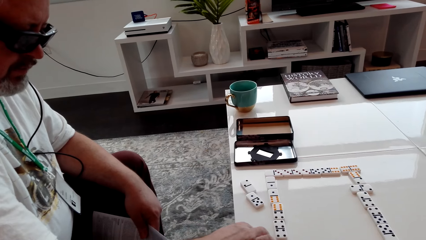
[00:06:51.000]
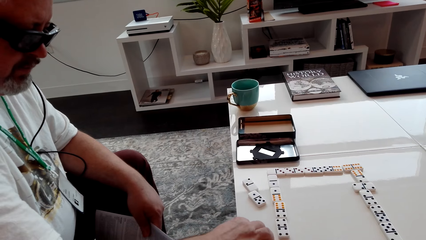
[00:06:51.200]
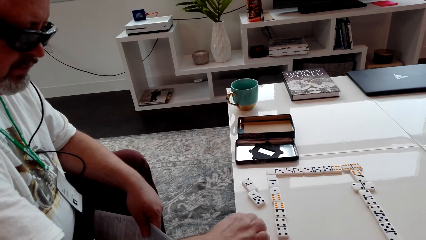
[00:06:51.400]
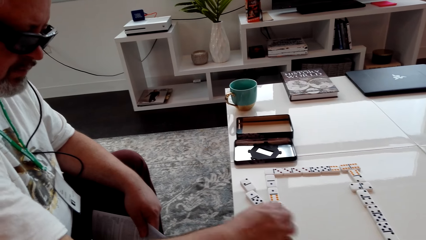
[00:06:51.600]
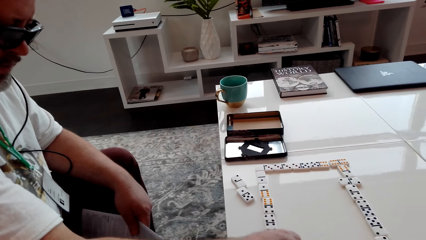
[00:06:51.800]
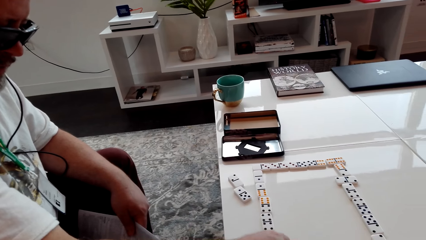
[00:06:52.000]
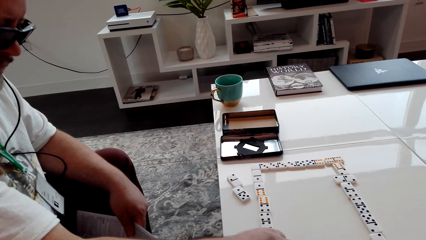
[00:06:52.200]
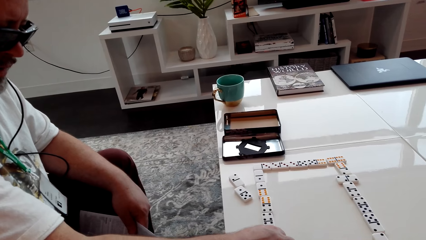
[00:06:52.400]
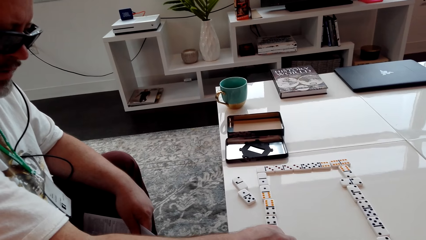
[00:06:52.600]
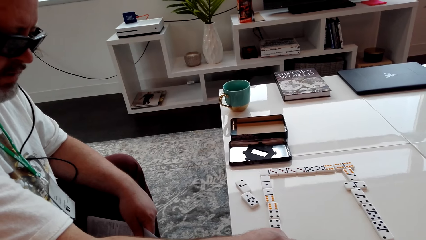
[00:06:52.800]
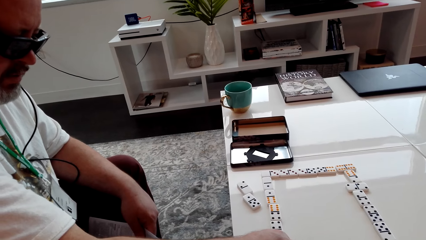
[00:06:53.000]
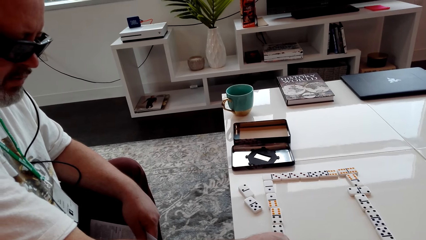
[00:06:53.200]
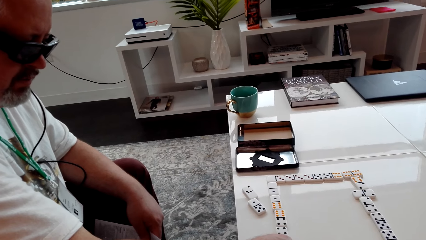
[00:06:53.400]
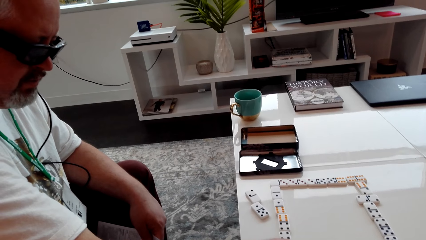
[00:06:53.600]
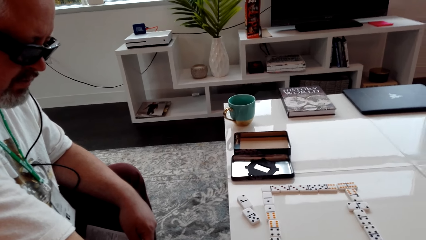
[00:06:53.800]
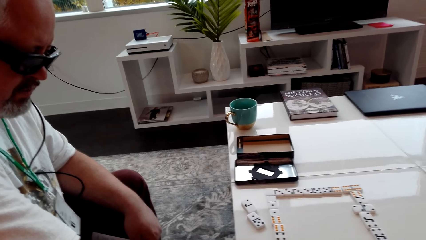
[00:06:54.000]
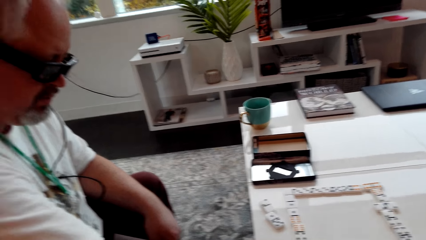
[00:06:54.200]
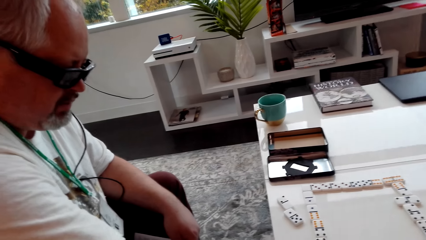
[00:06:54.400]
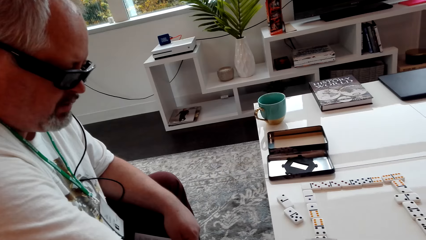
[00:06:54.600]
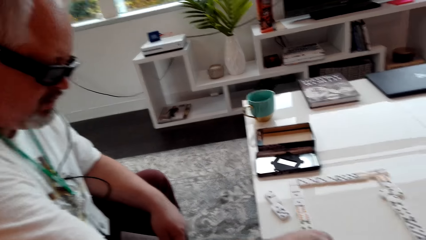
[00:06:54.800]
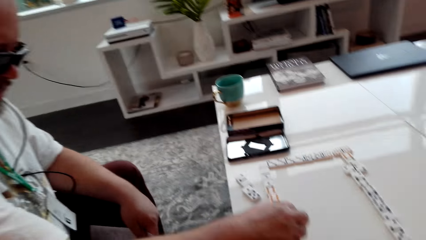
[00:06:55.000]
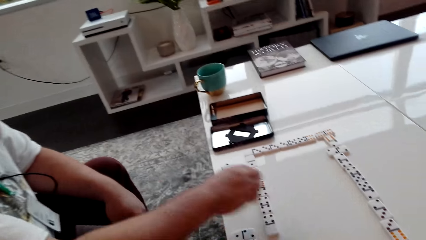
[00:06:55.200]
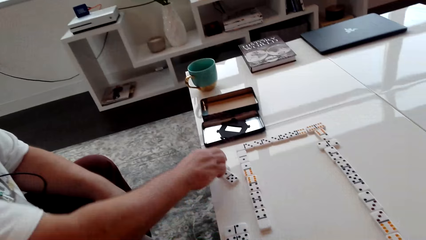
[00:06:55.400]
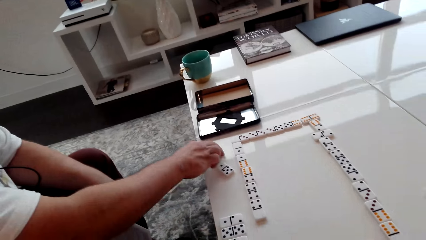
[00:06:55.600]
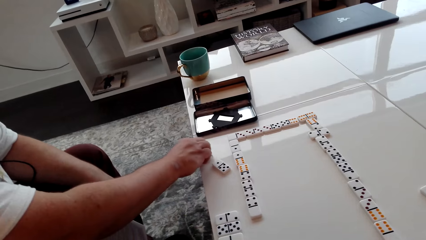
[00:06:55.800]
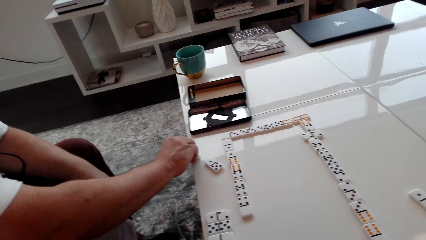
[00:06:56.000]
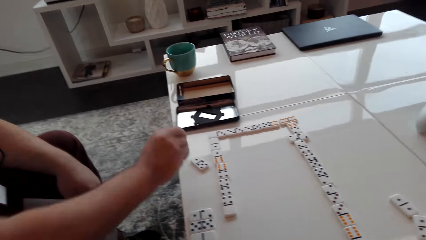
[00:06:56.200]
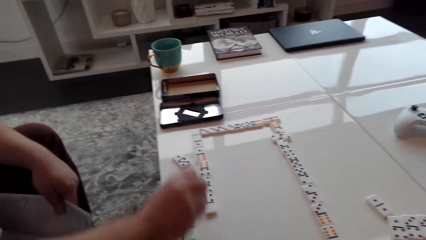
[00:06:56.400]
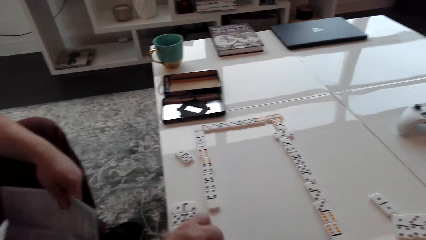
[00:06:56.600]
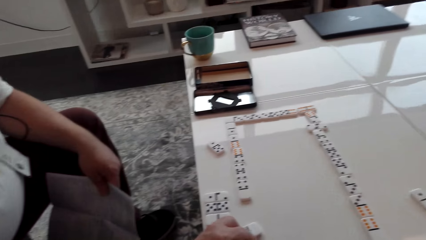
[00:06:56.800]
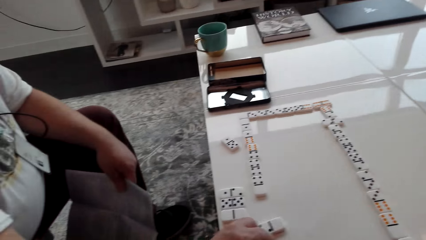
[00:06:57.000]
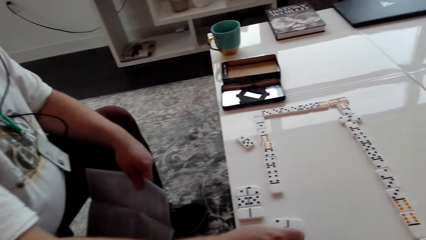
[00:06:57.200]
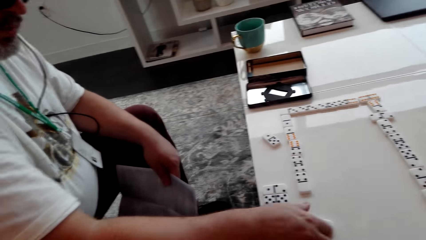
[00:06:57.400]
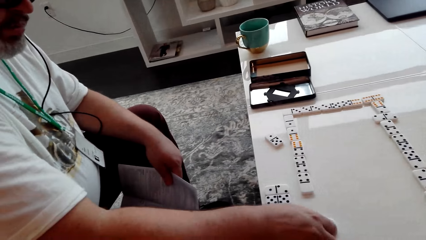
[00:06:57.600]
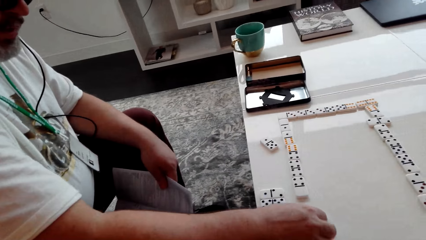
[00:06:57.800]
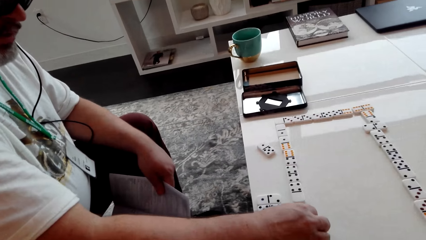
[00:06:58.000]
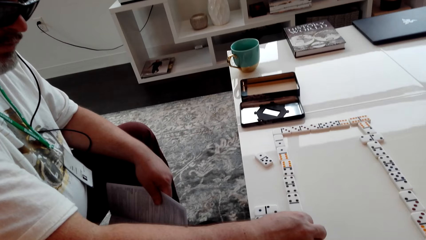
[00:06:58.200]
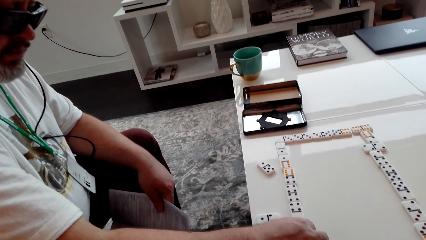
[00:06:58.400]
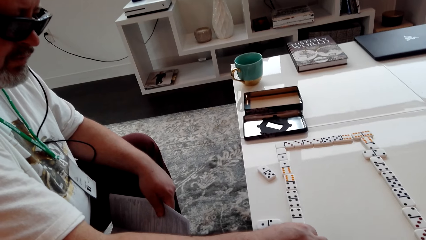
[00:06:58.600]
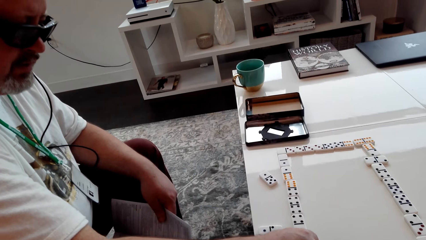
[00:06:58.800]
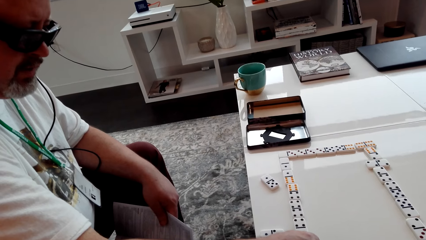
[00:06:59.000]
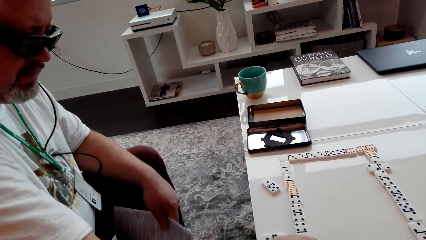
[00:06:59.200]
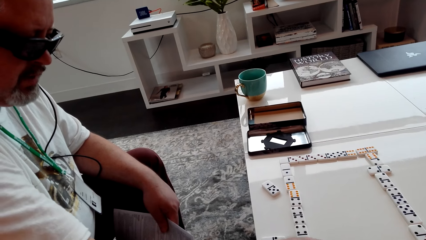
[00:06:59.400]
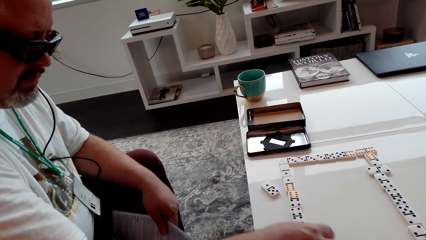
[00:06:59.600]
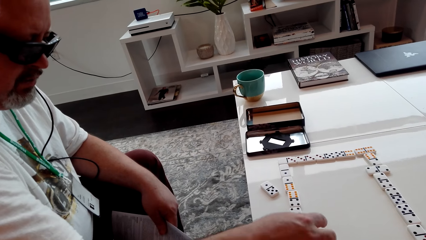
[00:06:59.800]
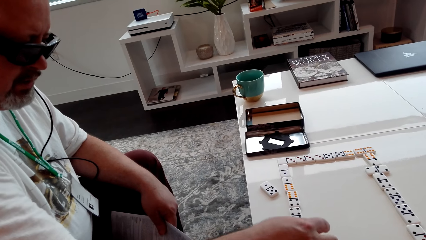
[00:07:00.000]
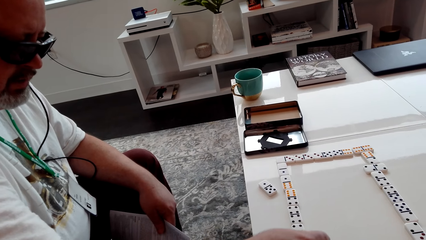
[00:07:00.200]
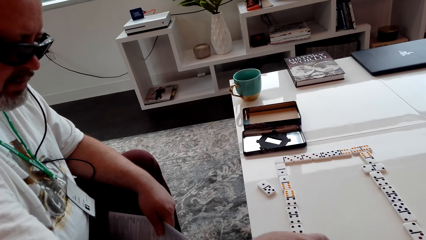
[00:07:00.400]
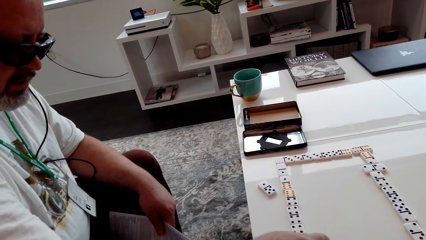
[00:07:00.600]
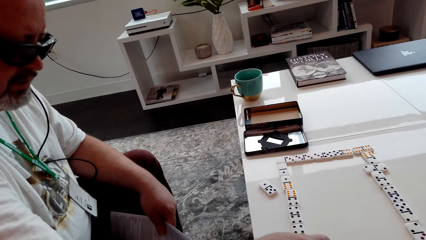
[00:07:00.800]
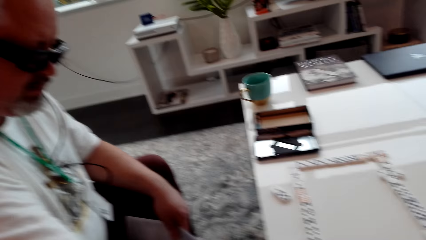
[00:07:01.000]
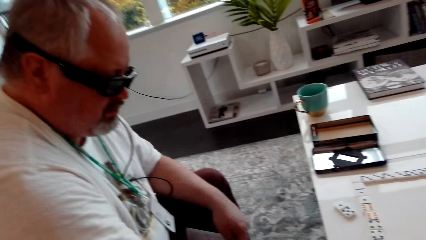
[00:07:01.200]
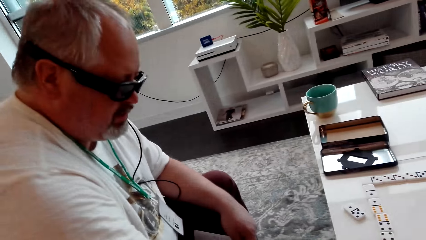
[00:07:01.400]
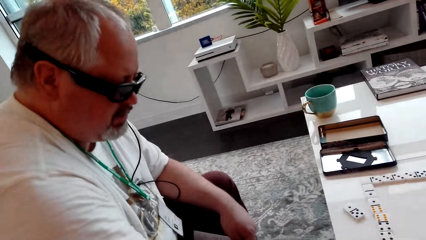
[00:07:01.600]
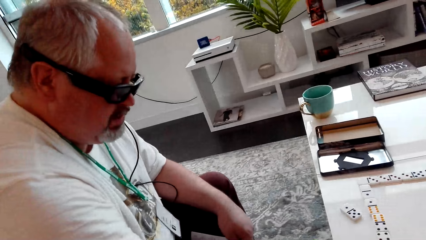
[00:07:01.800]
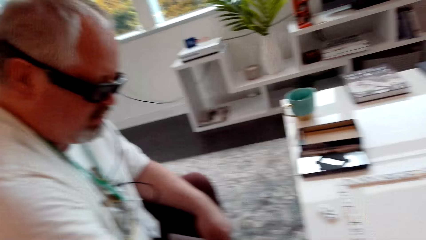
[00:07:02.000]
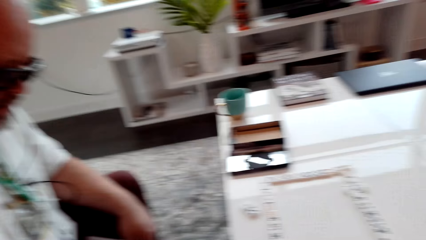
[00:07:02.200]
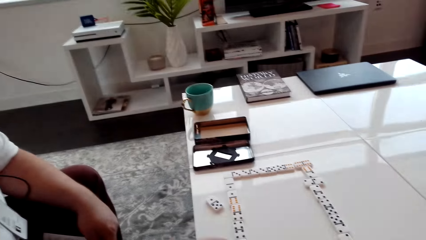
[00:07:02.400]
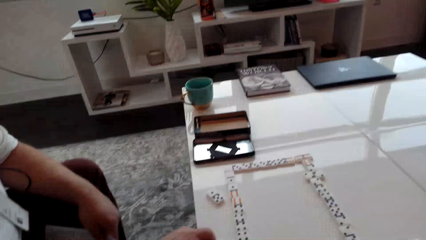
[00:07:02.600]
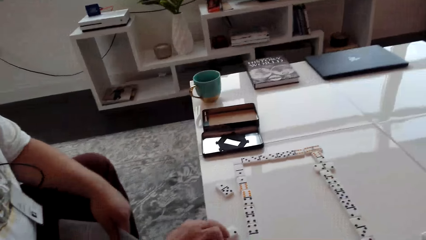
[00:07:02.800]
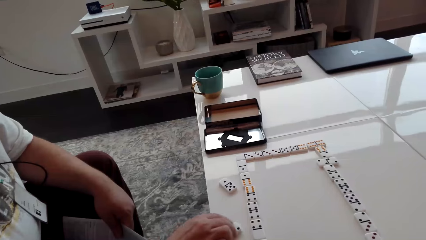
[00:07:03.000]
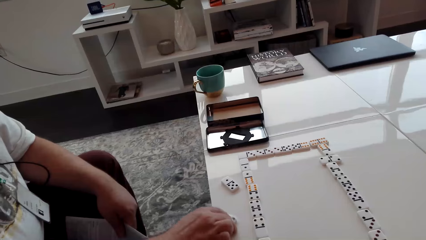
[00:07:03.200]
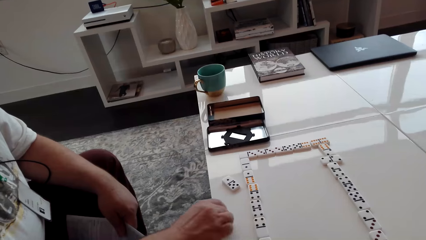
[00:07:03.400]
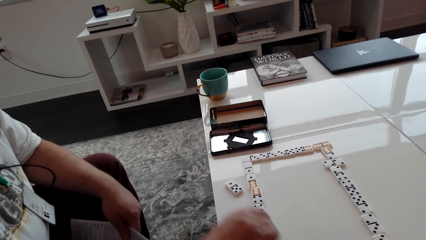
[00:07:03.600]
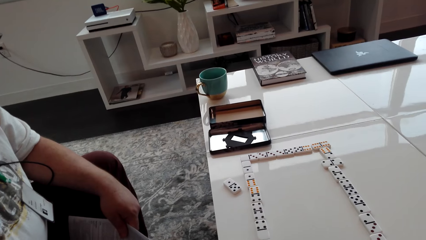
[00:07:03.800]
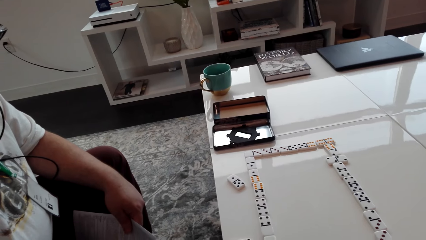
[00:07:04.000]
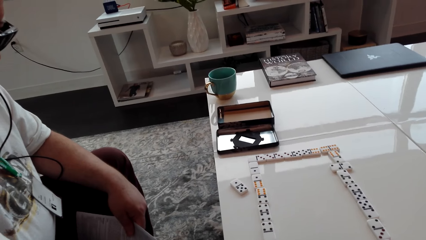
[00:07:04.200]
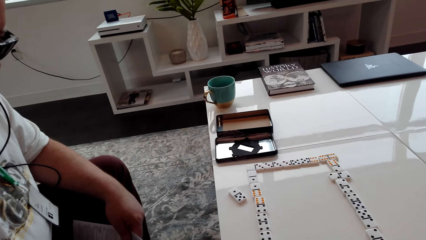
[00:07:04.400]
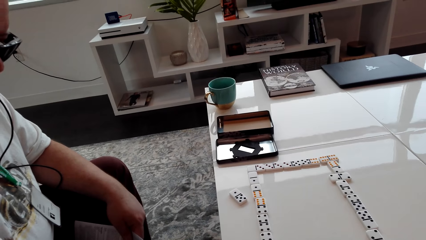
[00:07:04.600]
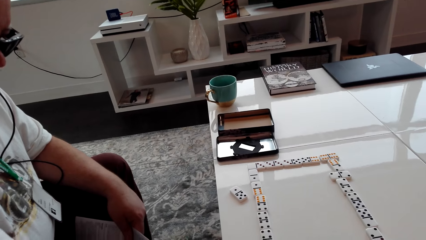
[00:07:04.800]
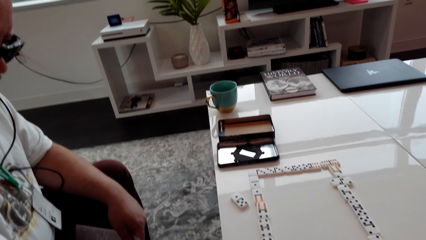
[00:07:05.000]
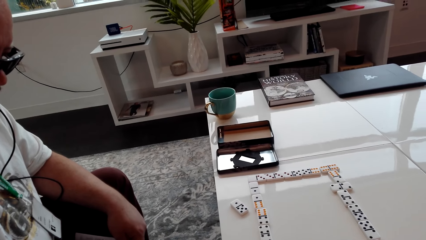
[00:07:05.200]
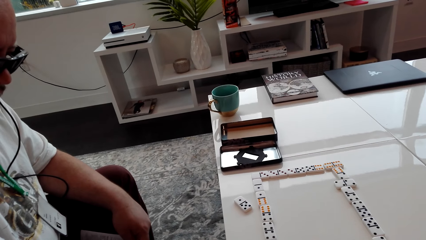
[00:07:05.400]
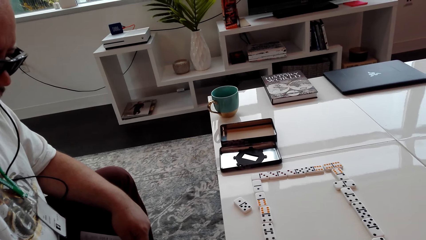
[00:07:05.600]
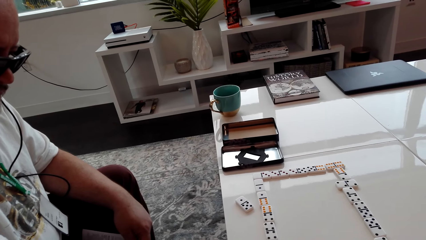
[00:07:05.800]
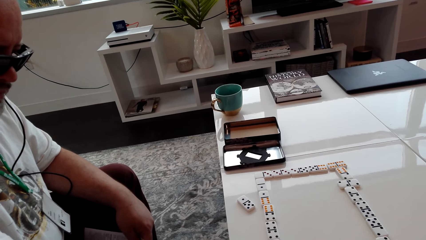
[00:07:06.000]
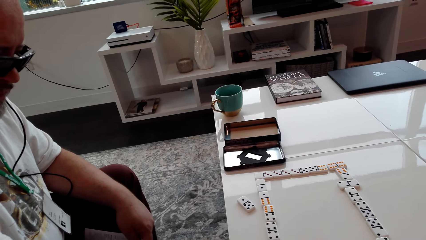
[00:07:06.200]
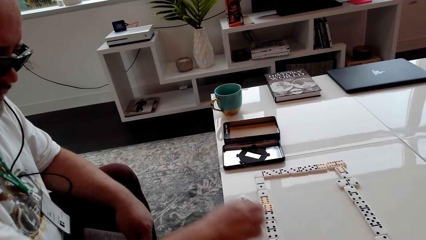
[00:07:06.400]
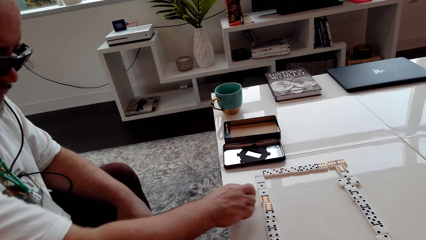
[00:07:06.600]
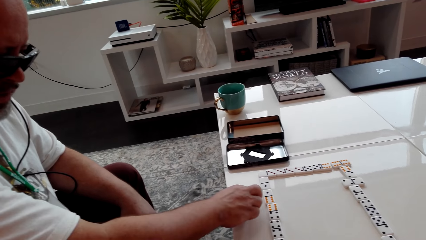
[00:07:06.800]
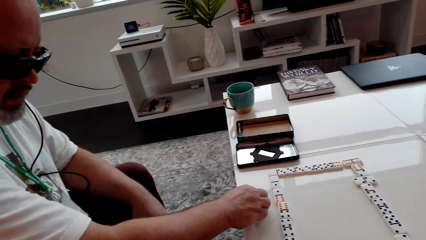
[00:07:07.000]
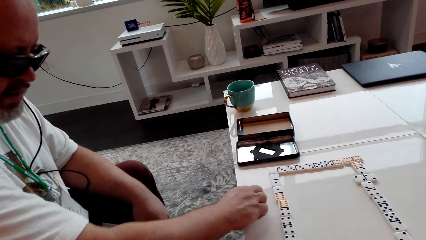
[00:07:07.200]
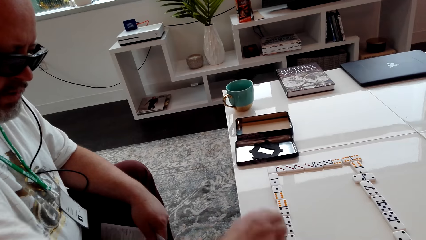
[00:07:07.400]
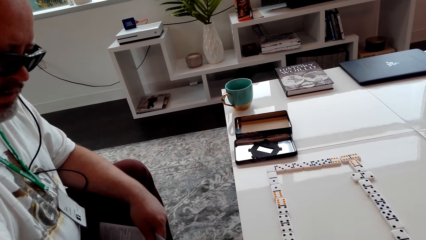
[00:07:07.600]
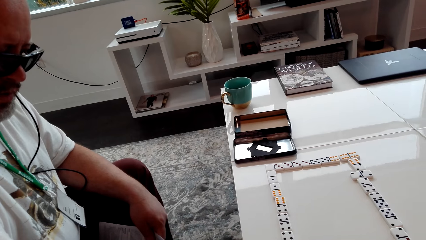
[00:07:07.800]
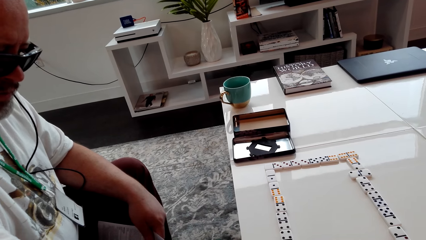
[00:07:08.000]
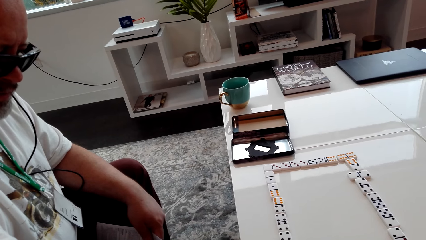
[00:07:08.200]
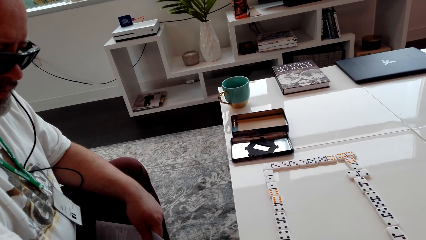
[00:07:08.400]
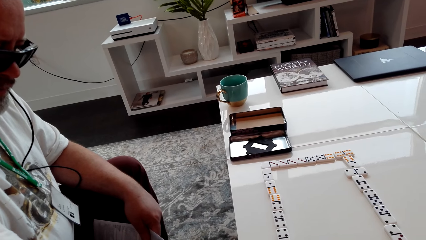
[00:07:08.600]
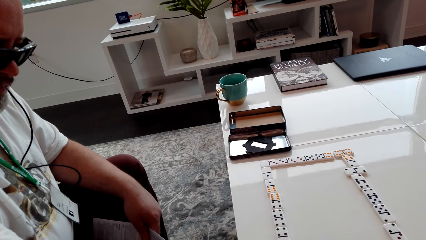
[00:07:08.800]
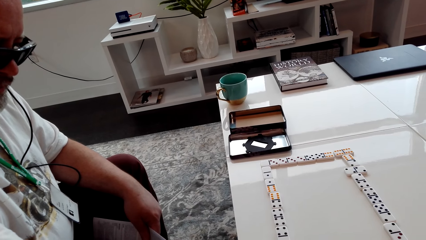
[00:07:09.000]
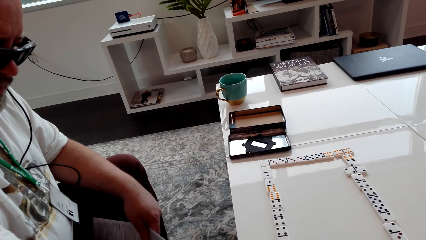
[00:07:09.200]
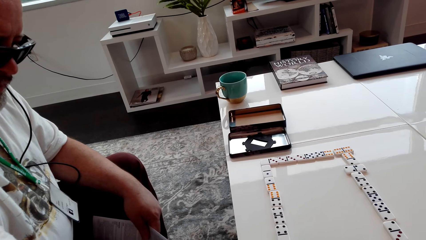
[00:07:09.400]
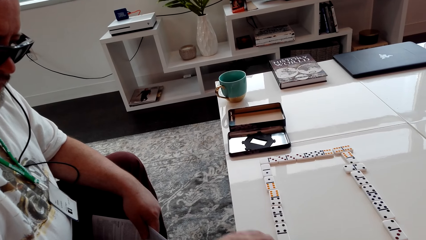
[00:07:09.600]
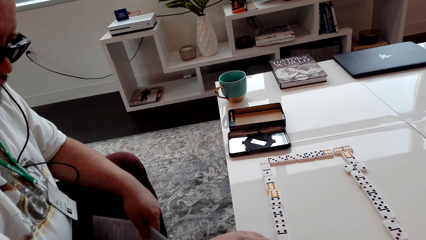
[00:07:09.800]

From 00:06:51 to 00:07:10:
A man touches cubes. The man arranges the cubes. The camera wearer looks around.
